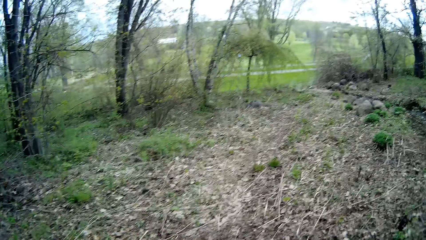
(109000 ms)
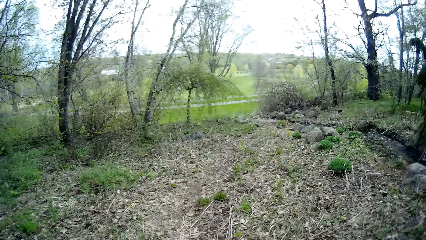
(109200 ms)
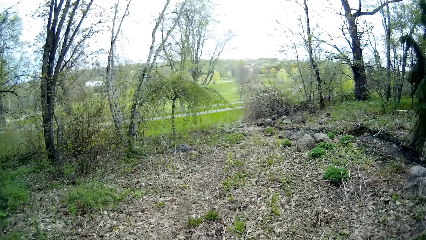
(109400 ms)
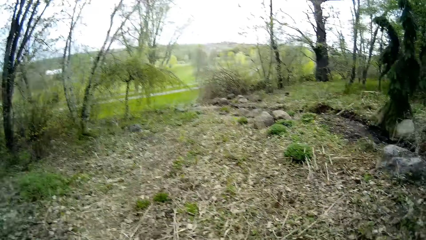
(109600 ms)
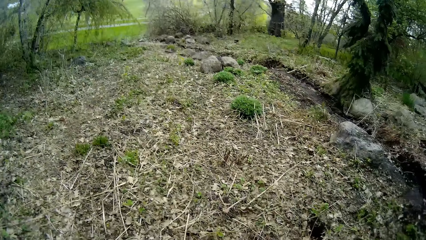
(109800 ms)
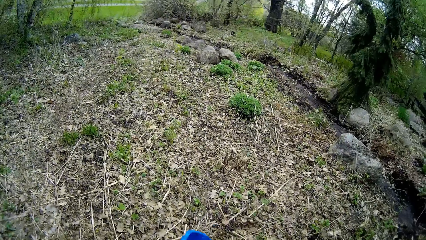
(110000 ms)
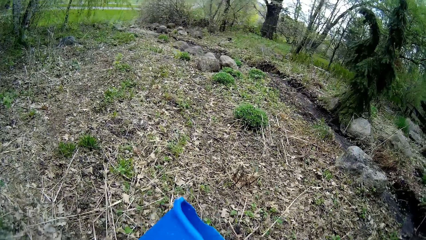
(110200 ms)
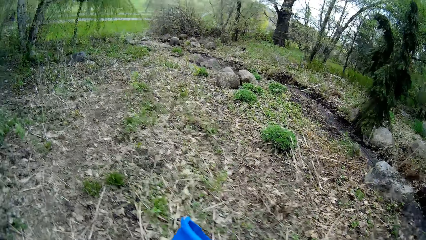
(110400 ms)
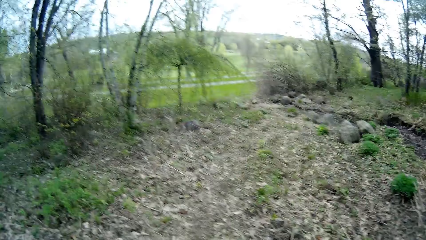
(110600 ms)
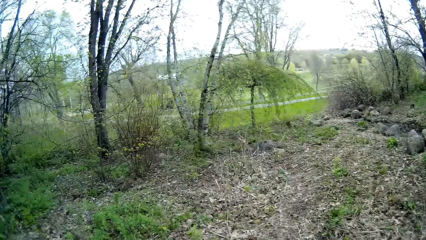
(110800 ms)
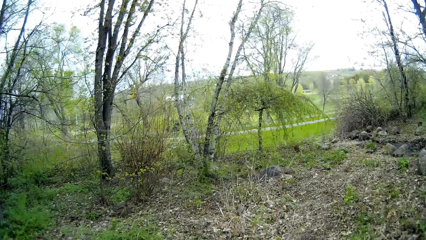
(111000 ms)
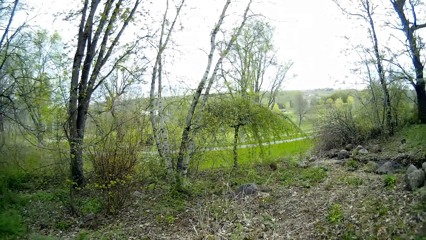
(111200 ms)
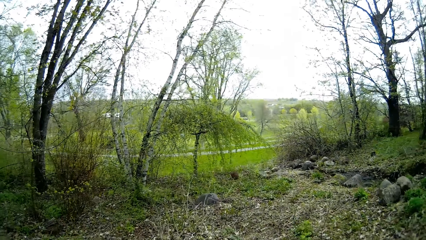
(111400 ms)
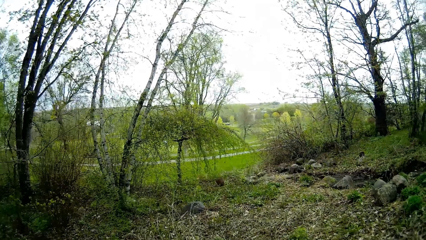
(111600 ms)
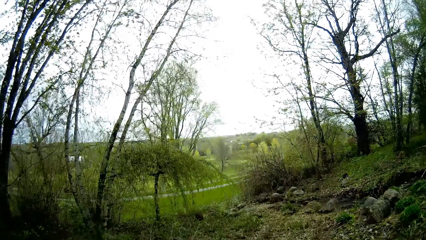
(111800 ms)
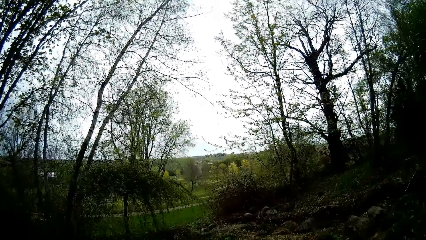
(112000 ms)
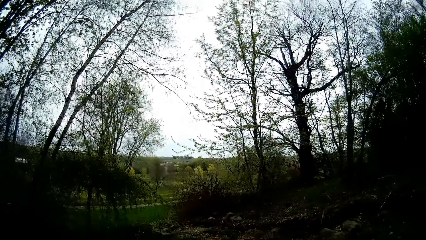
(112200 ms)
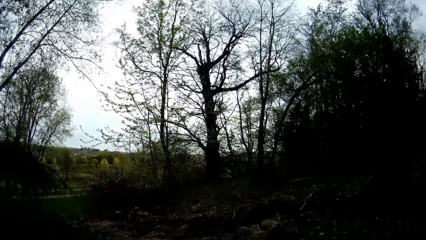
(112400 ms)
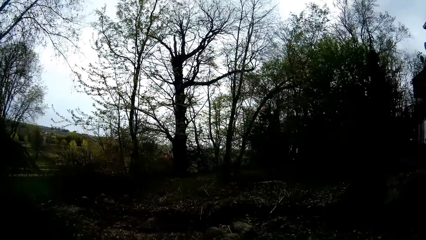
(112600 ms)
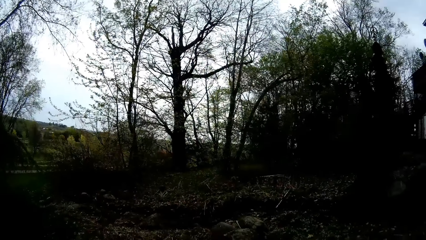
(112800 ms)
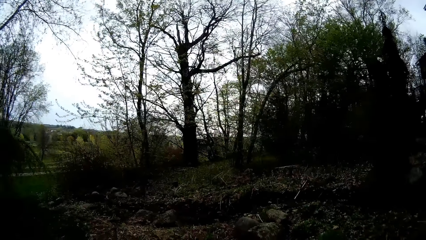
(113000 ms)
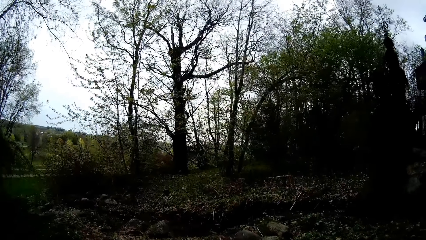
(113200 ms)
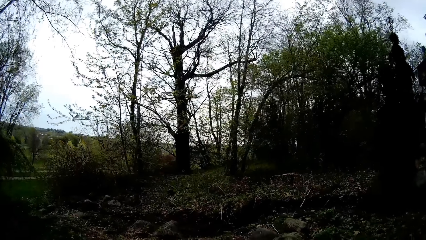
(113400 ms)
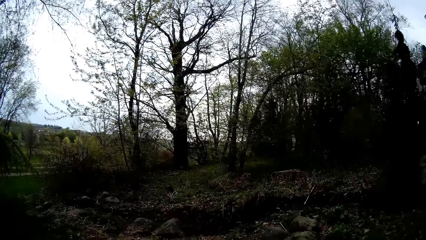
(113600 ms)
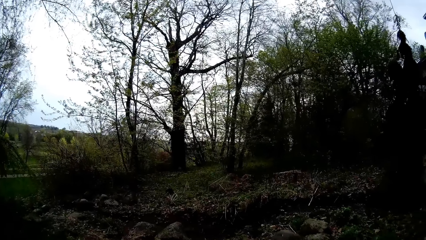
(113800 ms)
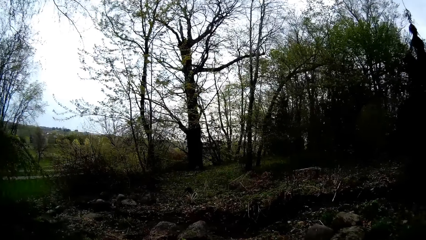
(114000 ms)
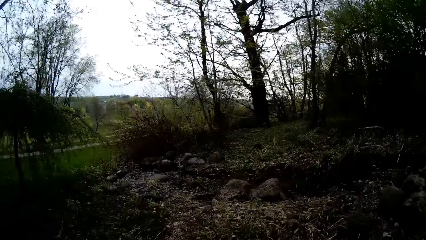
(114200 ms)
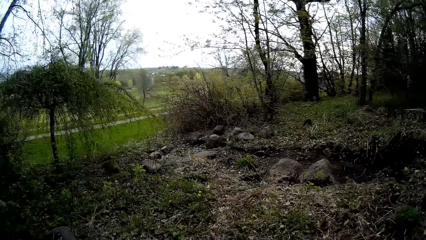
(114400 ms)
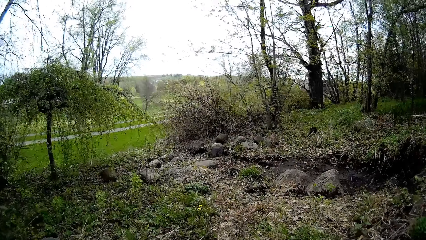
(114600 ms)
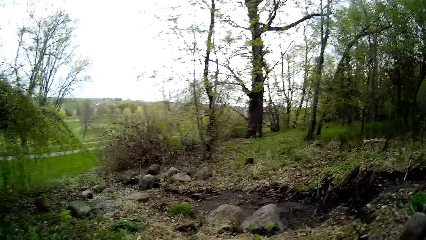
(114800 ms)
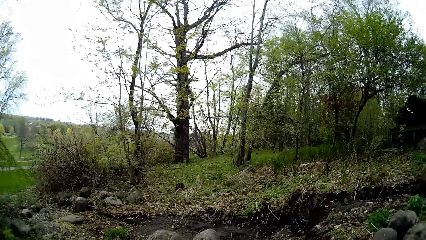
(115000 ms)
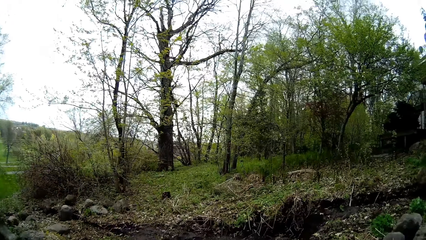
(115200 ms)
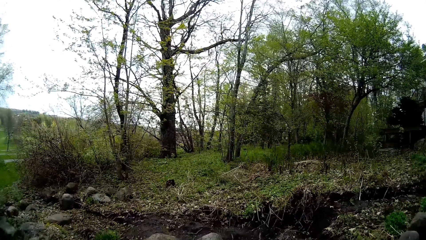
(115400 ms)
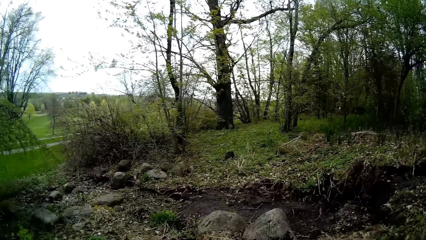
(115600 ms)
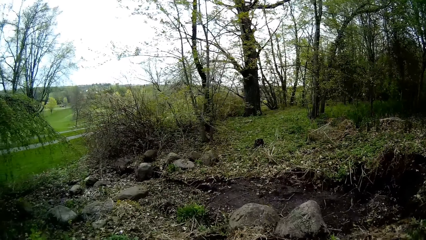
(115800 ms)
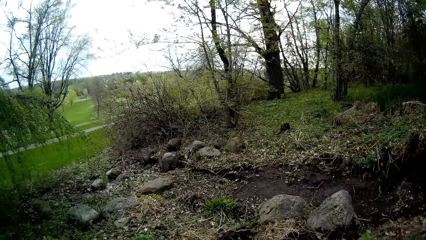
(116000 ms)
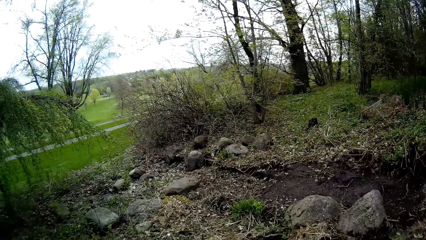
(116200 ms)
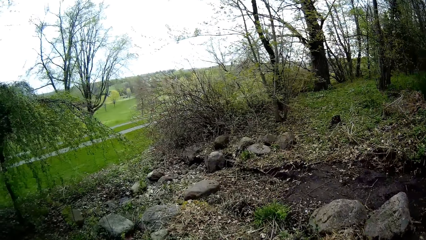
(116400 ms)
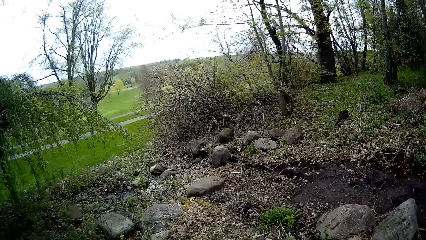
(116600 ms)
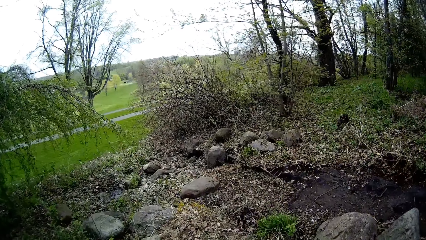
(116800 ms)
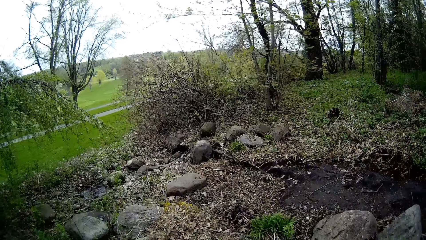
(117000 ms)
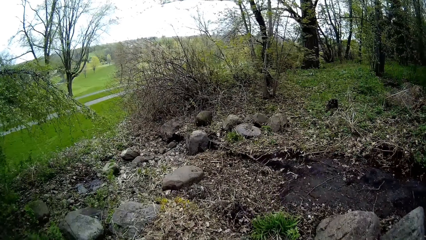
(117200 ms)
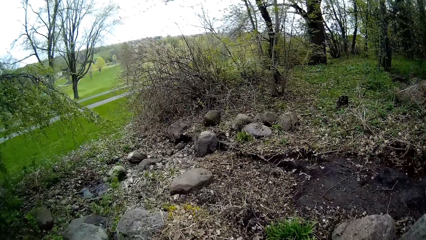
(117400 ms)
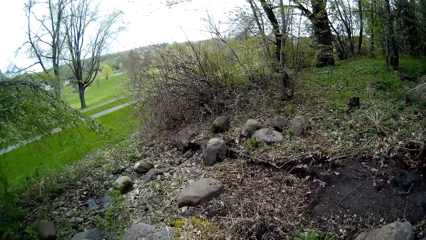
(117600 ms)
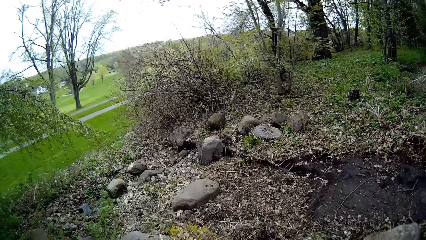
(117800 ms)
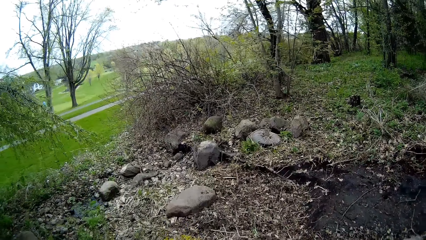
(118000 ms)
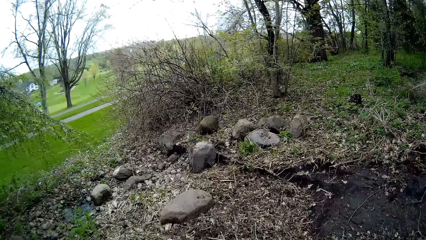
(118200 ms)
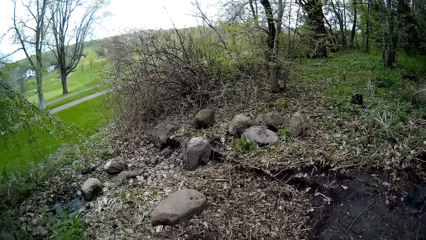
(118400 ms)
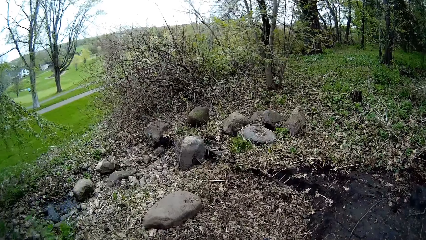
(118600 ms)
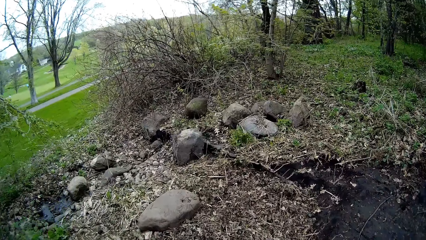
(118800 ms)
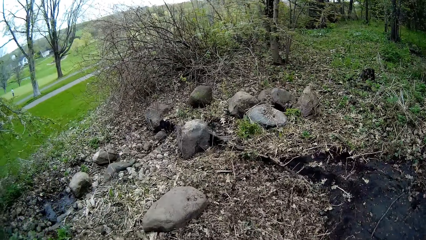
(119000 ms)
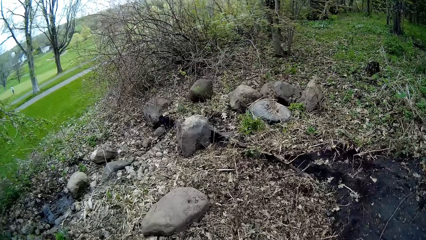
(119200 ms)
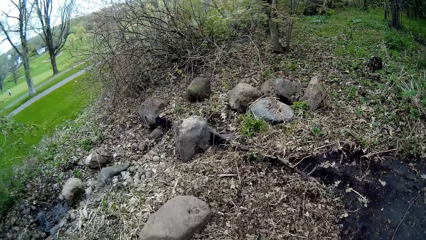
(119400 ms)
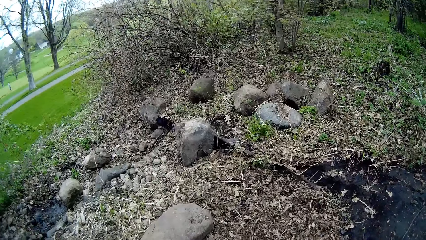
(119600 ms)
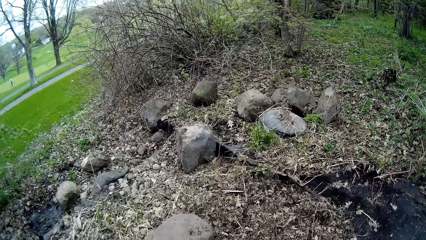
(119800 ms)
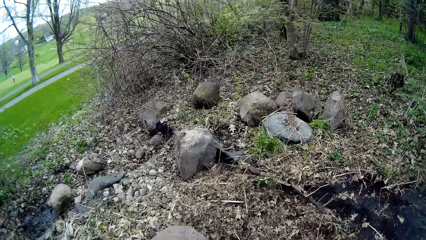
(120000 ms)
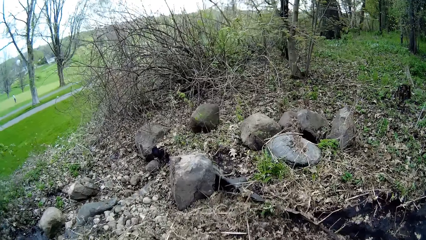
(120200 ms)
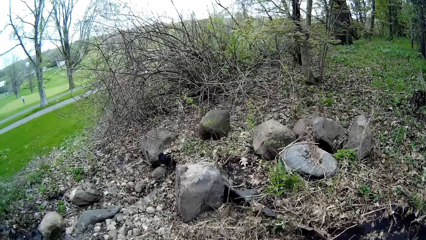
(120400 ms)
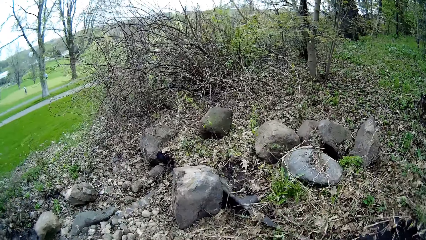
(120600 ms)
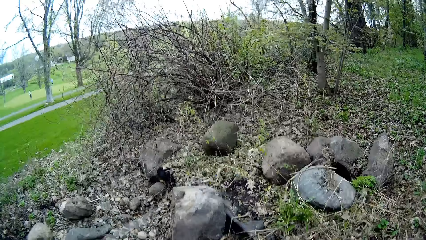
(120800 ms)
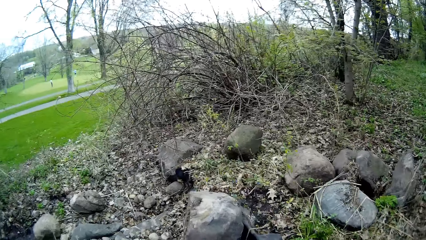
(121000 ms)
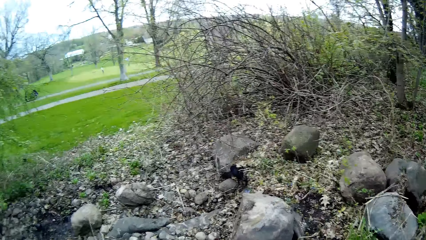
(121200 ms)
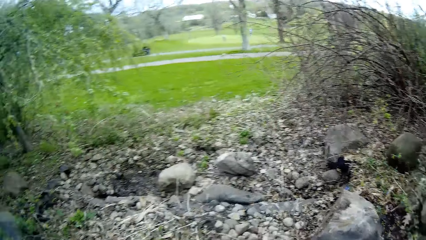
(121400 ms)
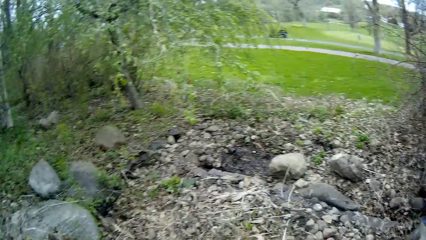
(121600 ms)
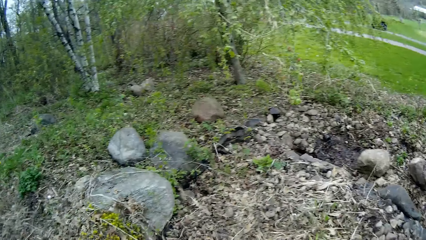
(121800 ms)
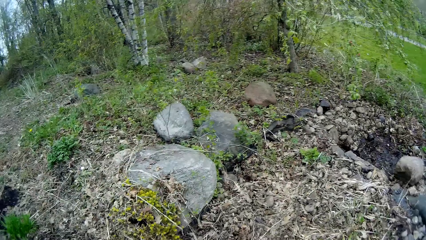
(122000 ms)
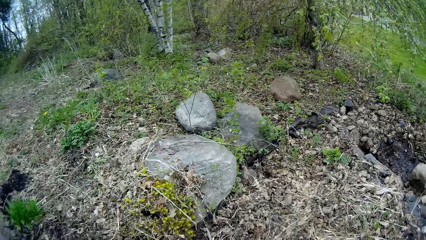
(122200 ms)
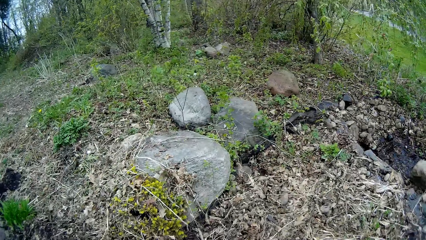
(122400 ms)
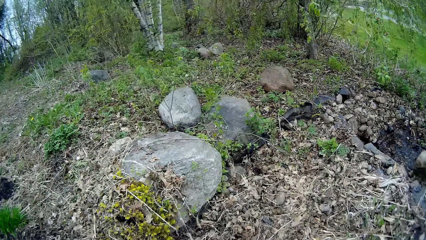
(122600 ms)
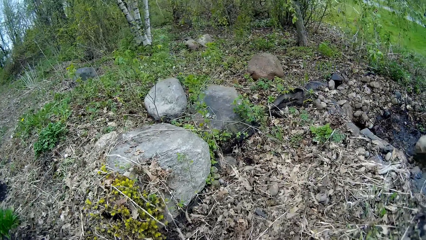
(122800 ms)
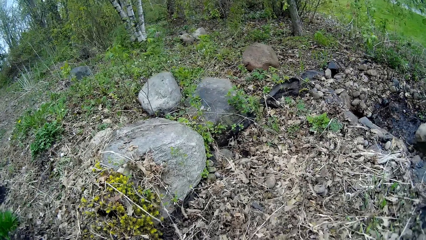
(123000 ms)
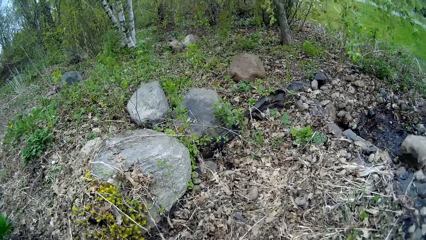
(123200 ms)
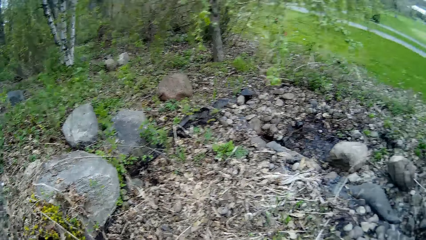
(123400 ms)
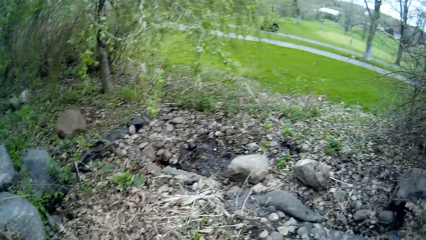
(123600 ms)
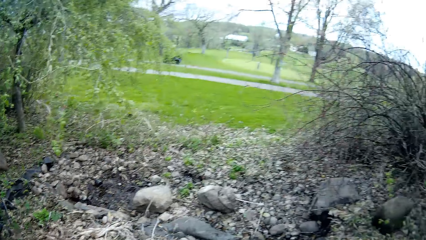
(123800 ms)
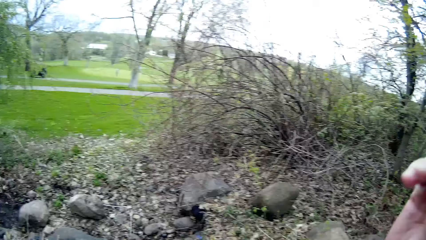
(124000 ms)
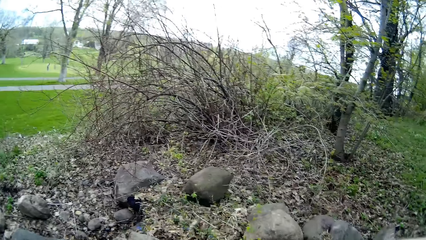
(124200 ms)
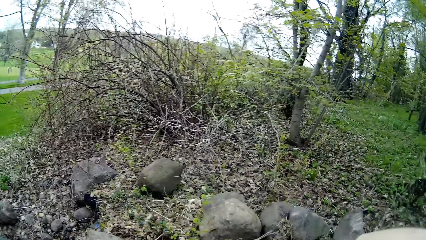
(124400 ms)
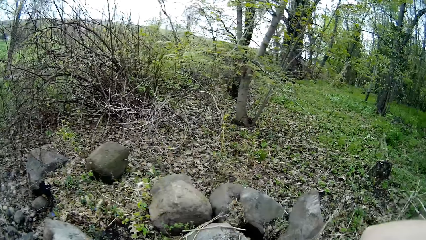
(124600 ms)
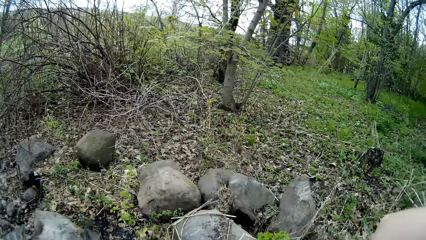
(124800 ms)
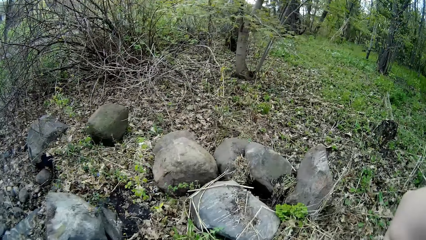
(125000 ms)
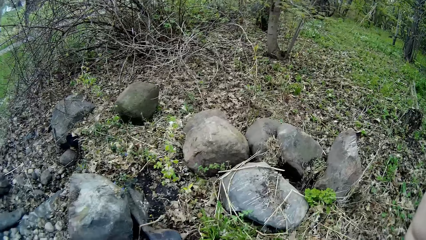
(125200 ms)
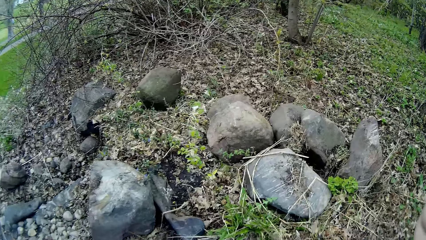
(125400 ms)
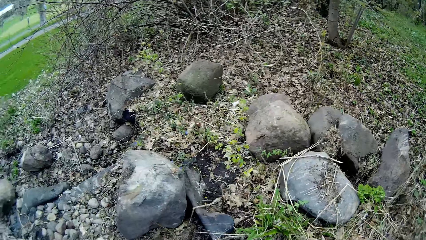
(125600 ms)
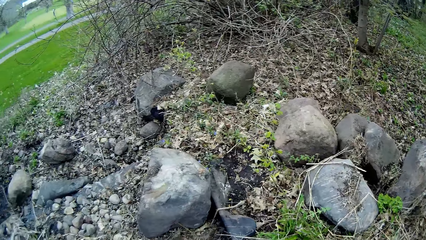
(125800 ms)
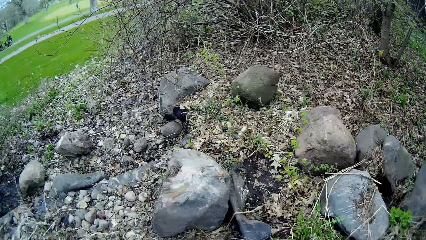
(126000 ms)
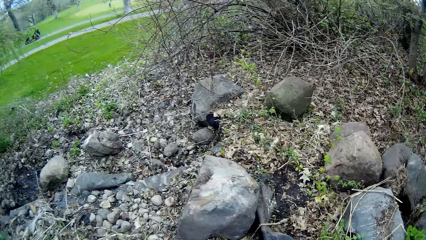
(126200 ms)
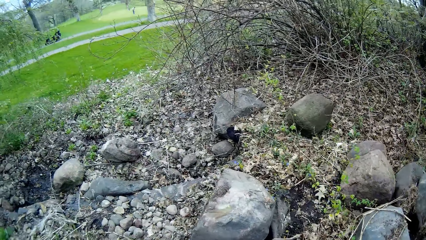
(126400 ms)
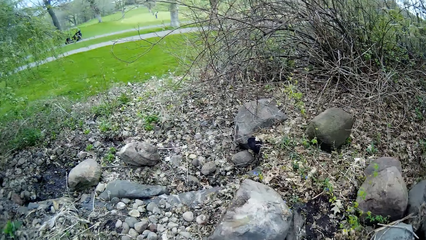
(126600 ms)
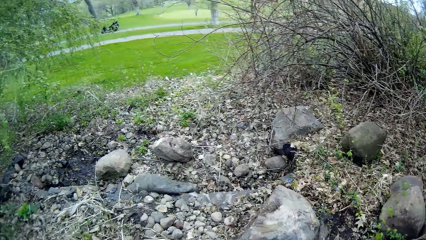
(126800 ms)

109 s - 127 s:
The camera wearer drops the bucket on the ground. They touch something with the right hand.
